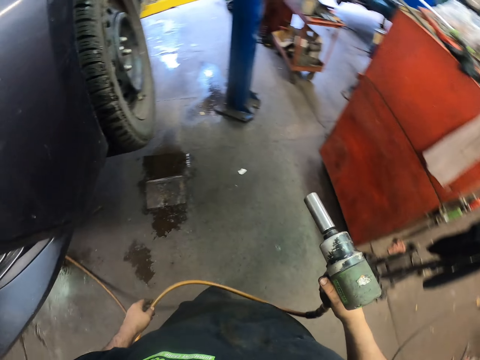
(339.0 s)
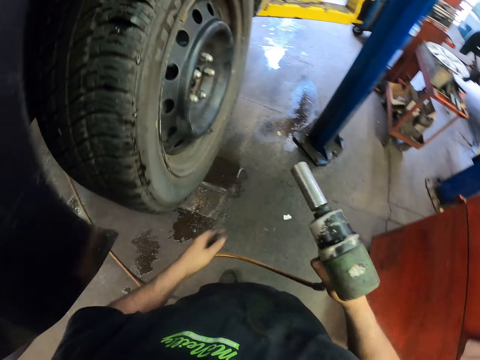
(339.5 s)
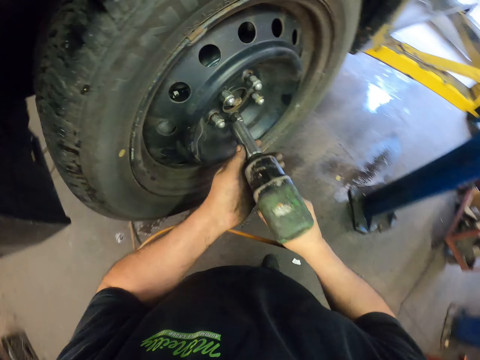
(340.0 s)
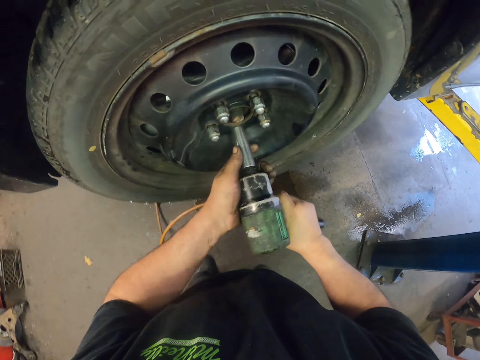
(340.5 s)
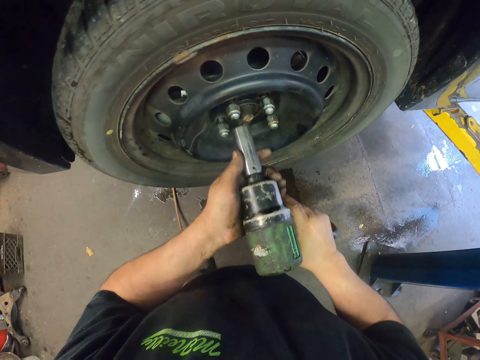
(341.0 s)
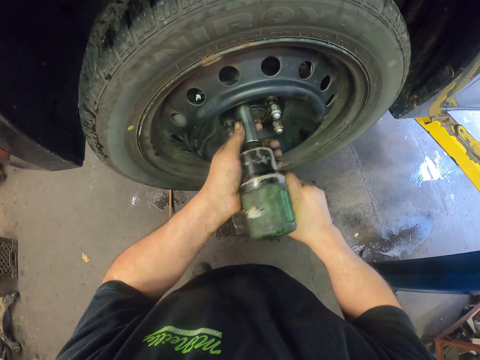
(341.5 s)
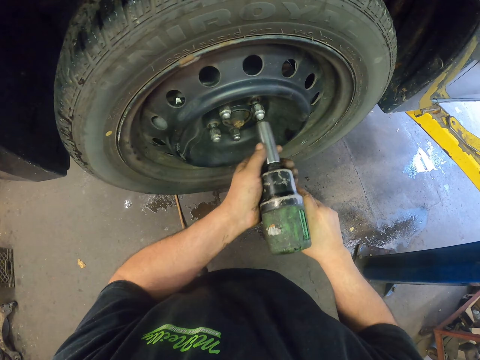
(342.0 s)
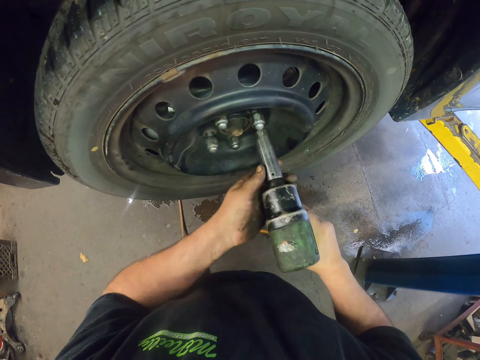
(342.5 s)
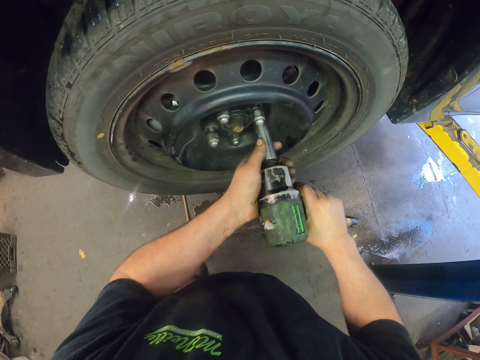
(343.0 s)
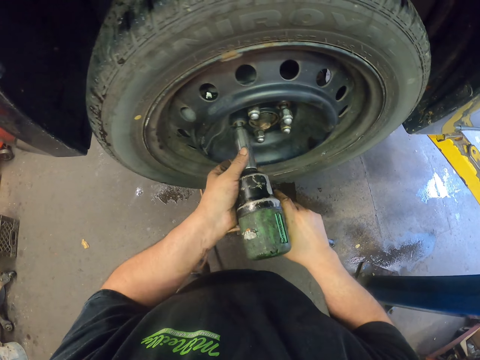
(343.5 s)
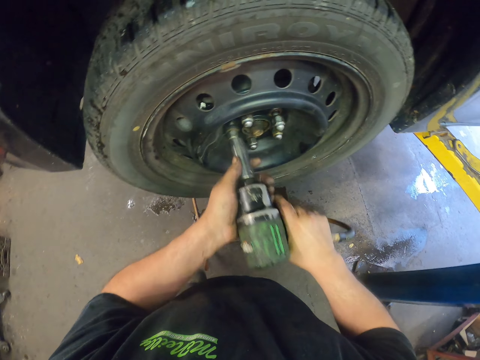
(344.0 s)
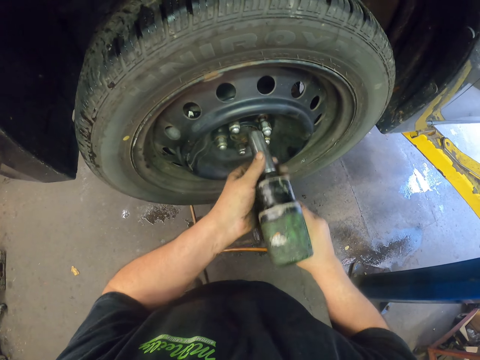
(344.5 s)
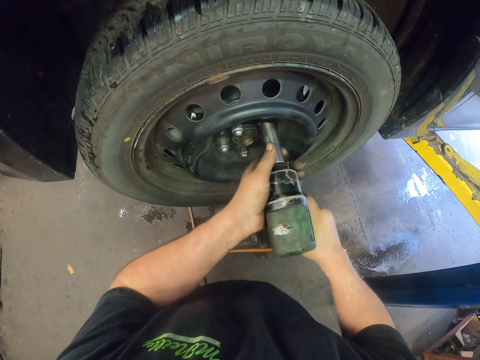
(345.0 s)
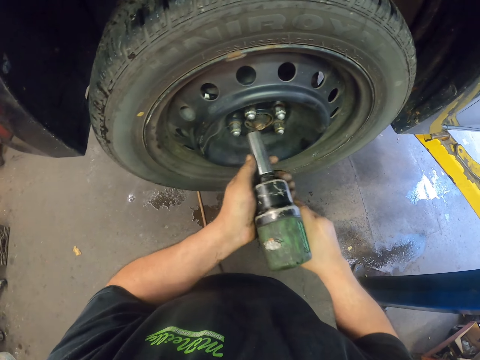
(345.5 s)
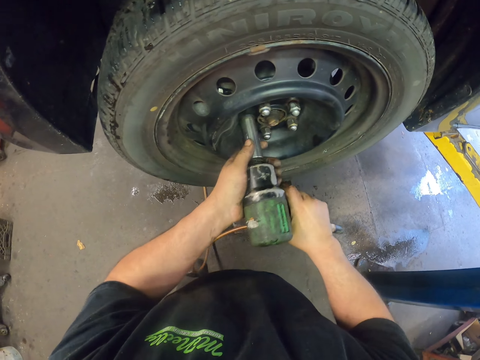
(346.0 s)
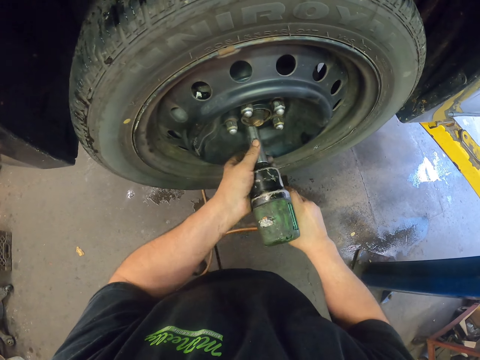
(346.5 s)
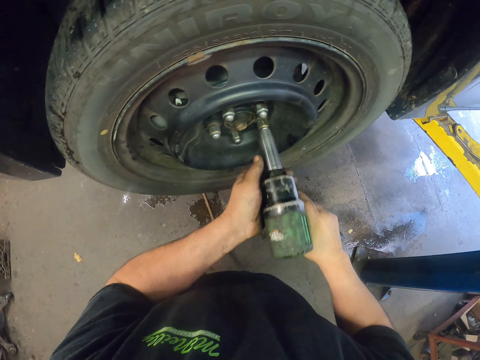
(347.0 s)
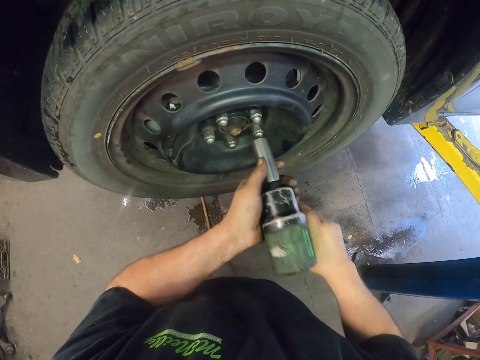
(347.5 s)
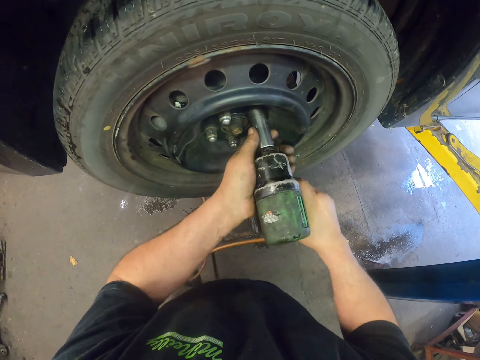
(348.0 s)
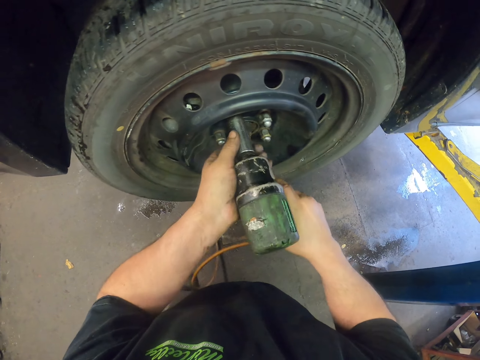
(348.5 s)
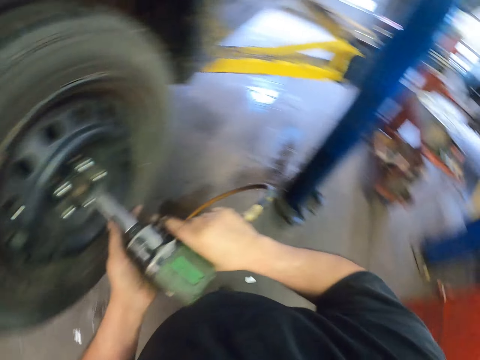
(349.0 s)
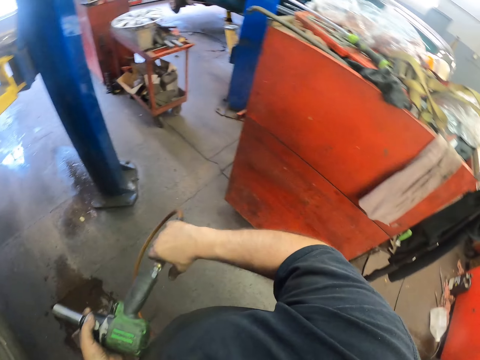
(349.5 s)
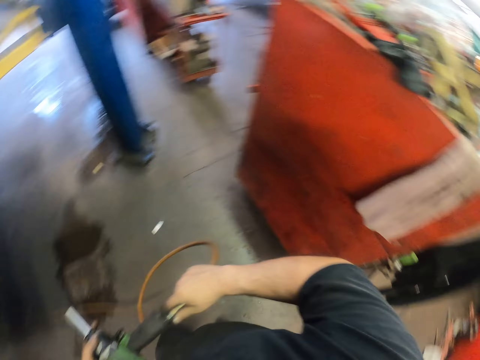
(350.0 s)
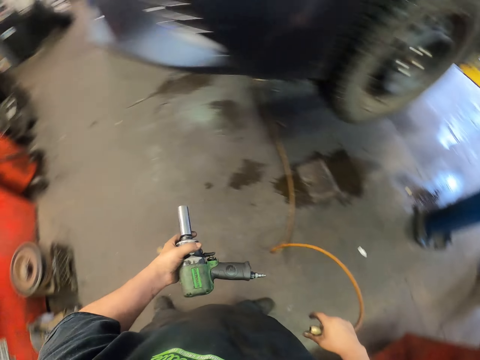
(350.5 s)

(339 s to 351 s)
The camera wearer tightens nuts with a drill. They fix a bolt in a tyre with something, repeatedly. They disconnect the wire from the drill. They hold something with both hands.

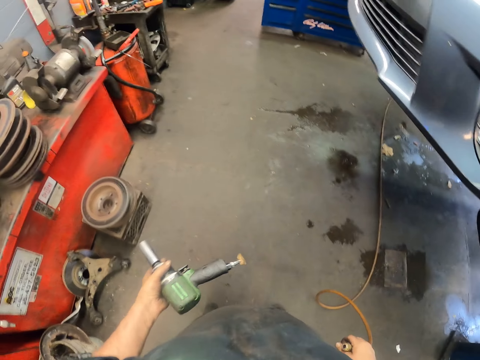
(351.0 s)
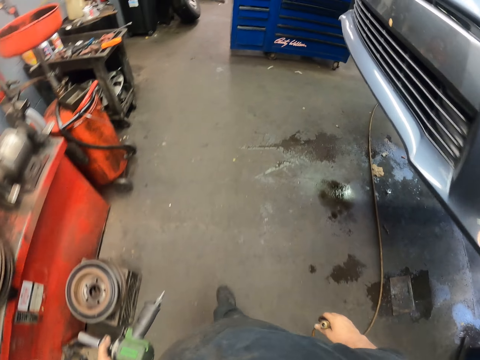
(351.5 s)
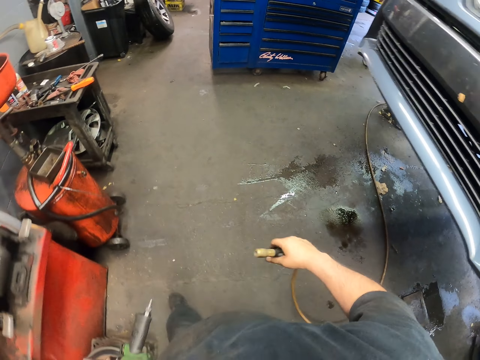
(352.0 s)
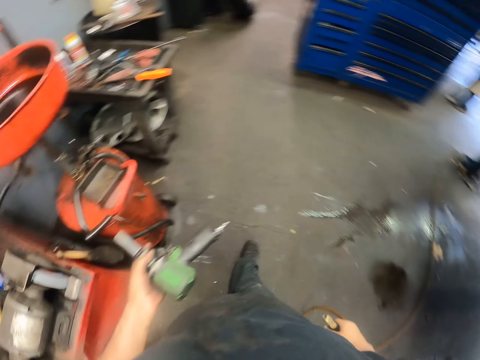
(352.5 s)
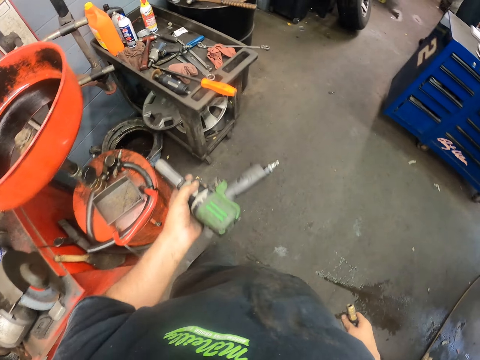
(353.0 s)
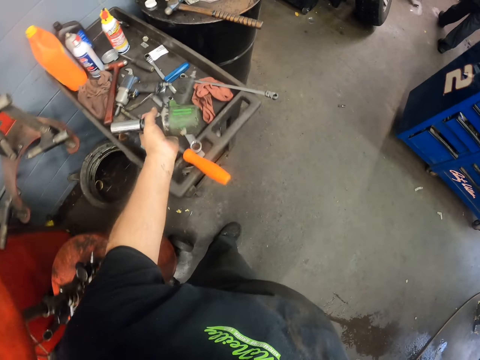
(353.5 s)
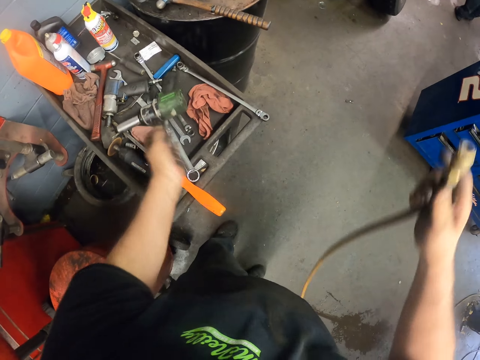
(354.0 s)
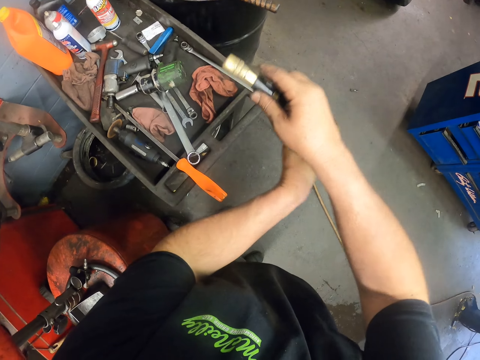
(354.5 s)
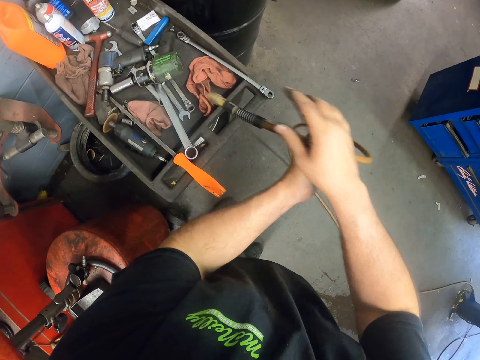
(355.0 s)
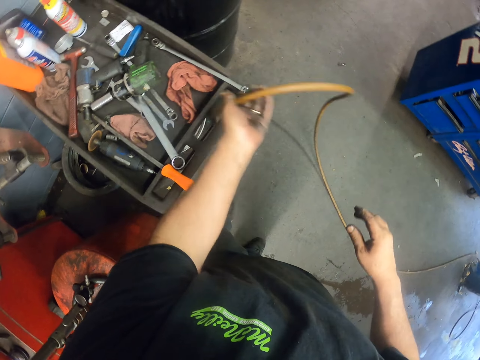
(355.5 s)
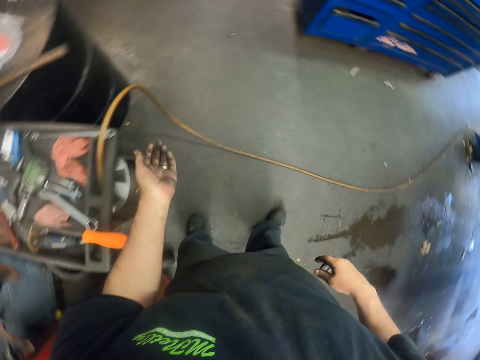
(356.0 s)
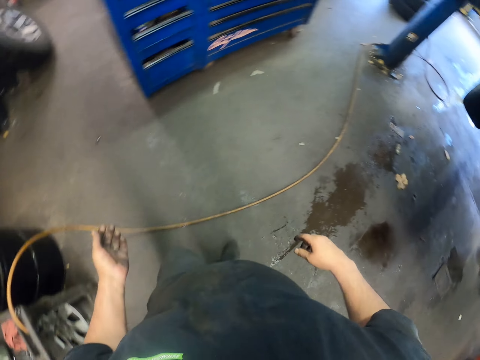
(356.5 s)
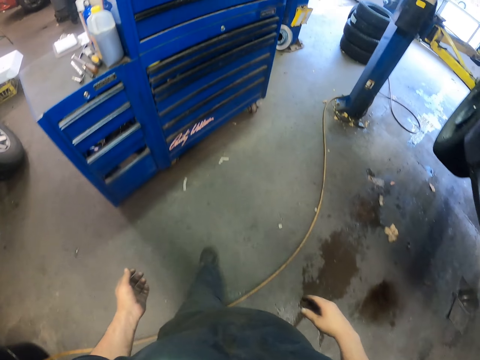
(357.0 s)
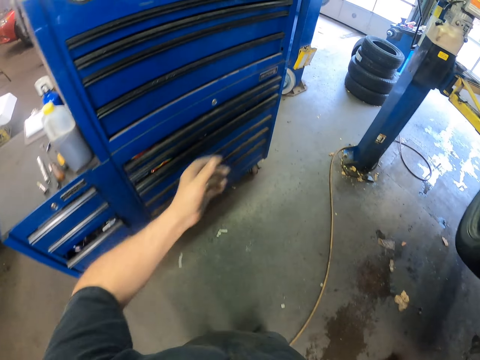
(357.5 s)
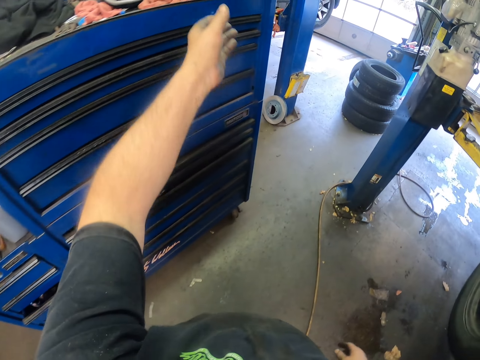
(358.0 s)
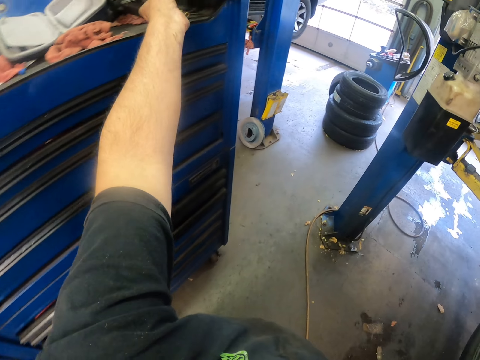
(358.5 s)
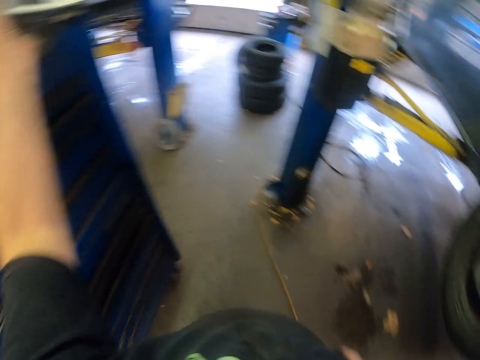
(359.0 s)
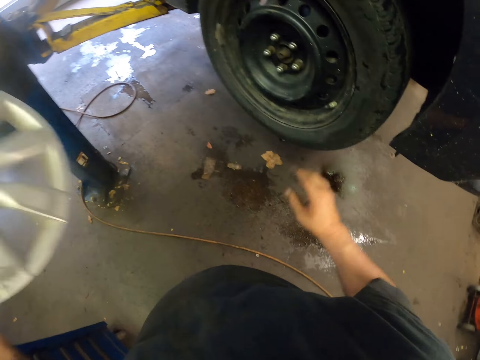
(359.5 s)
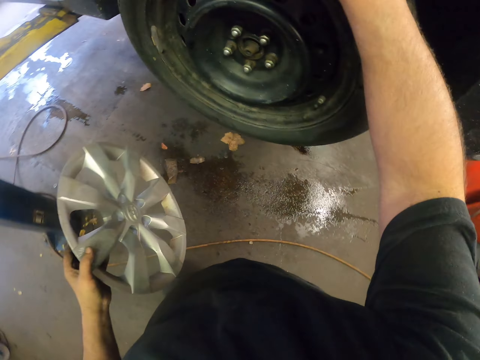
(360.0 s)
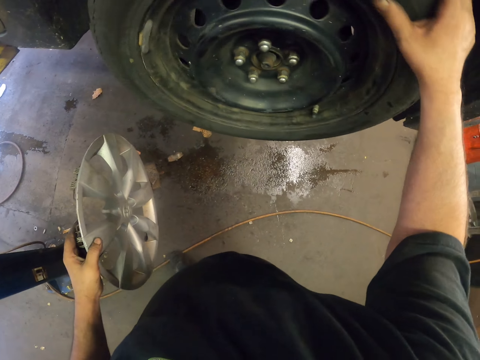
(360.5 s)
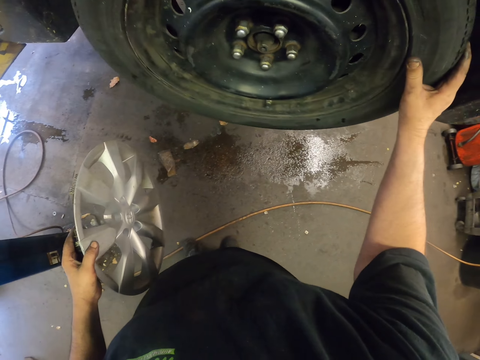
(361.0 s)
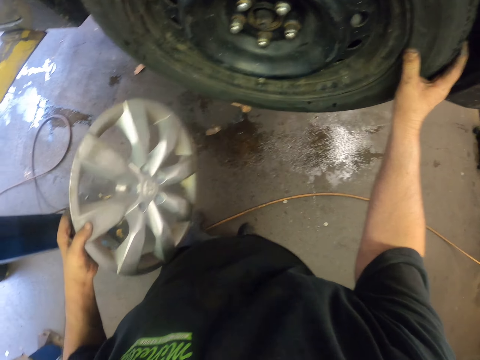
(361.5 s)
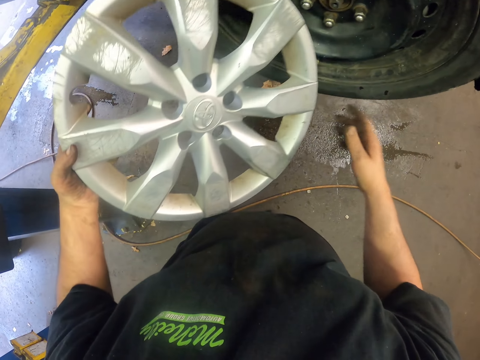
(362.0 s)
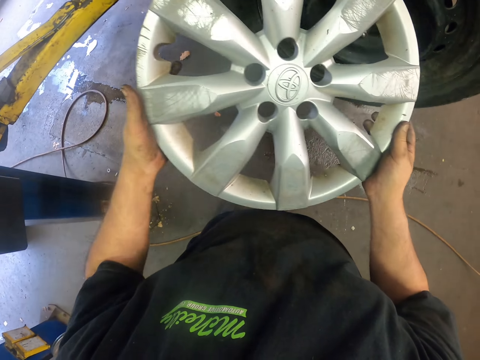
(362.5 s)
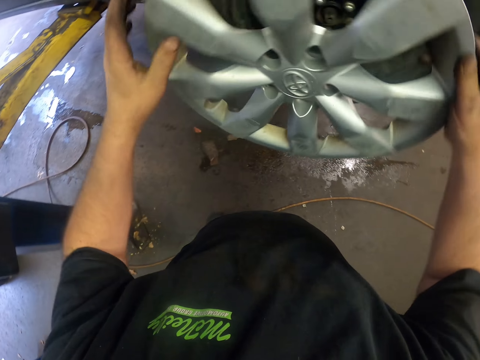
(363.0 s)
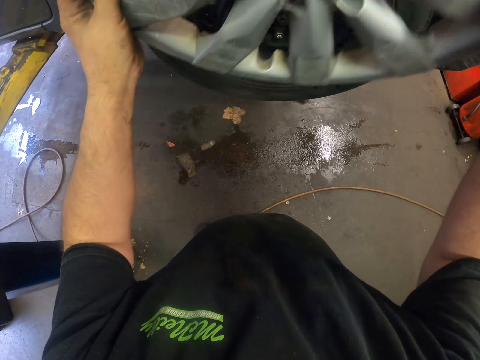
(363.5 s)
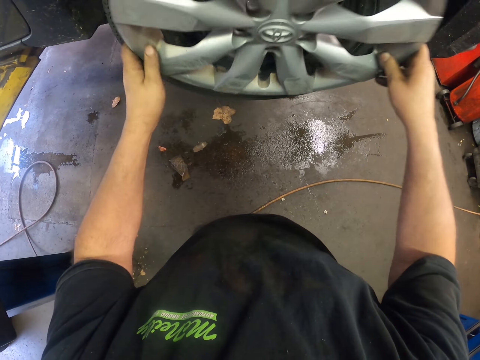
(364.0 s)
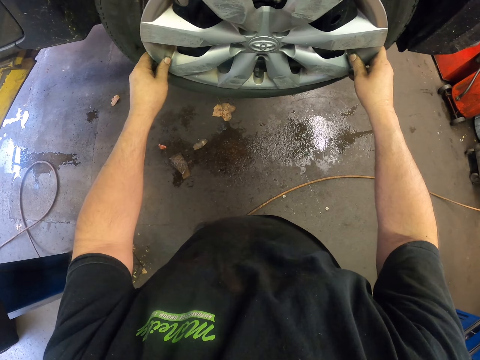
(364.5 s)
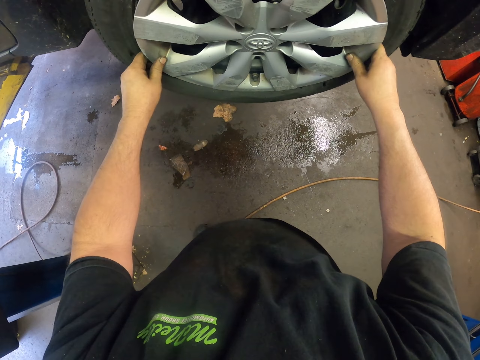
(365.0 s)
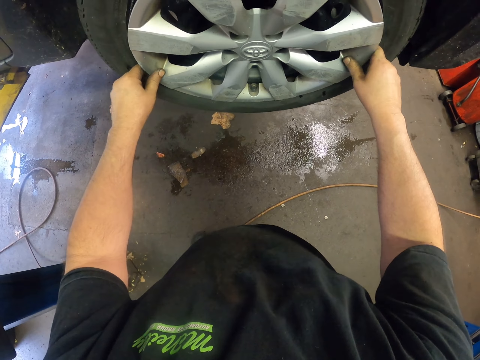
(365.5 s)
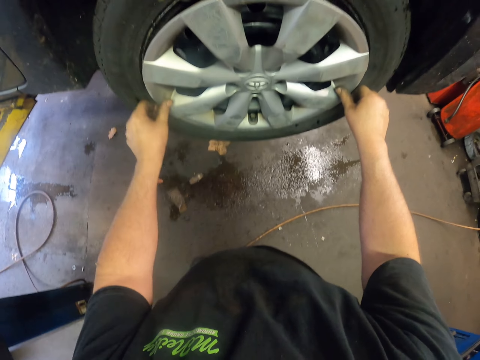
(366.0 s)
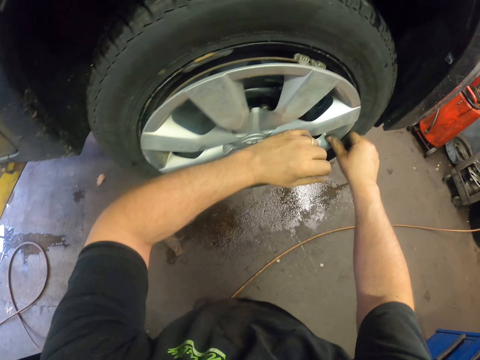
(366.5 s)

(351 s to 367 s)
The camera wearer walks around the workshop. They place the drill on a table. They raise a cable or wire, hang the wire, drop the cable and walk around the workshop. They pick up a rim cover. They turn right. They hold a tyre. They hold something with both hands. They put the rim cover on the wheel.
